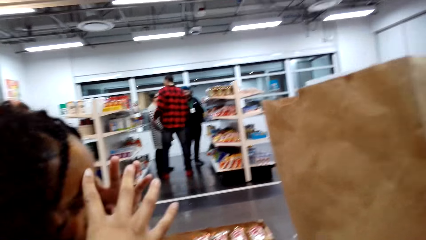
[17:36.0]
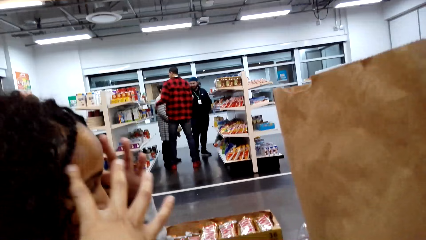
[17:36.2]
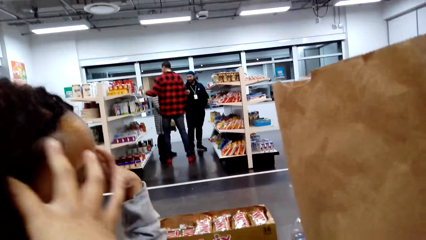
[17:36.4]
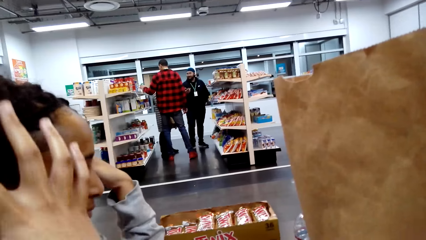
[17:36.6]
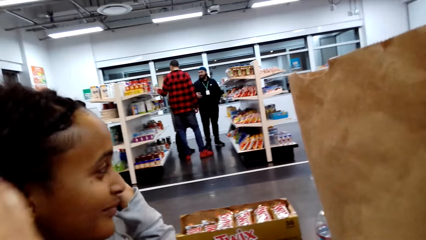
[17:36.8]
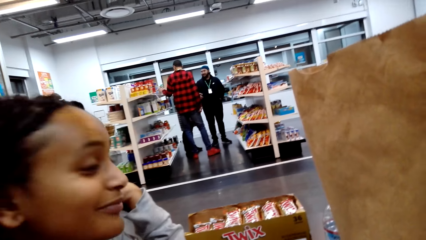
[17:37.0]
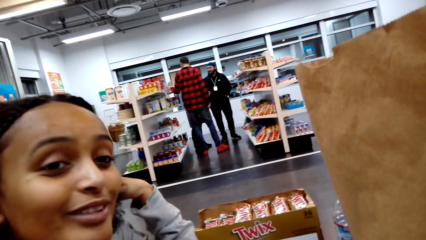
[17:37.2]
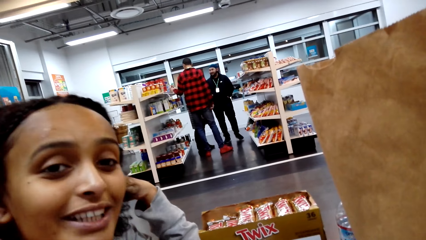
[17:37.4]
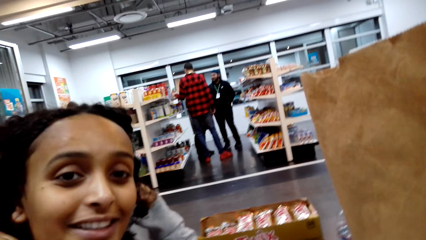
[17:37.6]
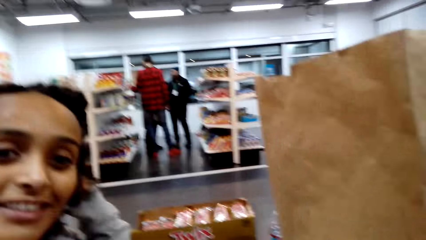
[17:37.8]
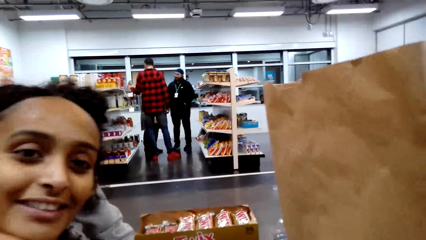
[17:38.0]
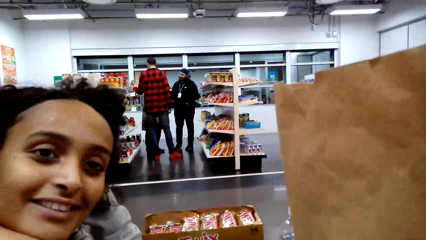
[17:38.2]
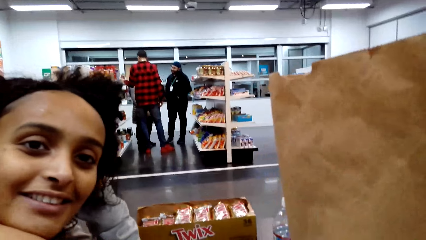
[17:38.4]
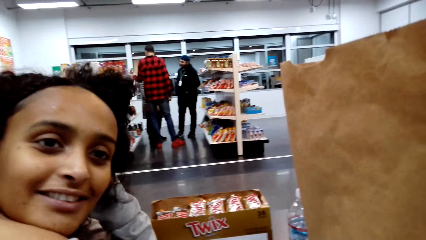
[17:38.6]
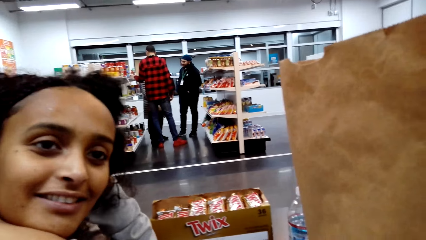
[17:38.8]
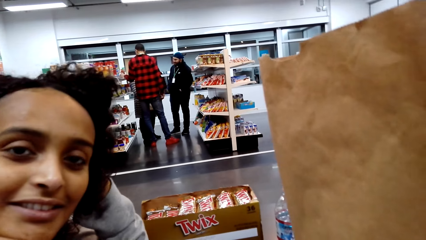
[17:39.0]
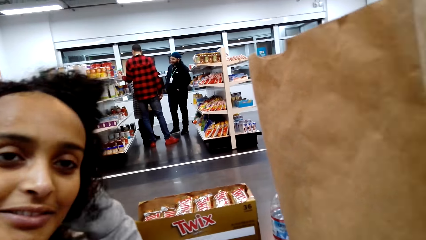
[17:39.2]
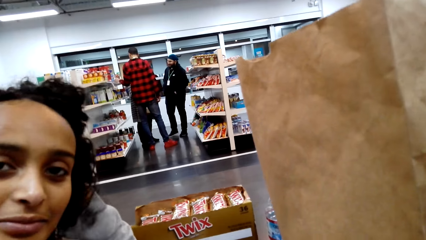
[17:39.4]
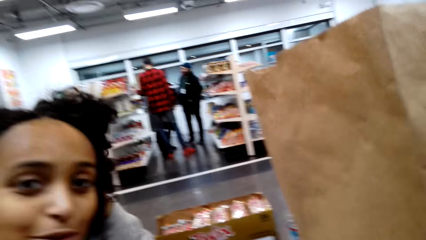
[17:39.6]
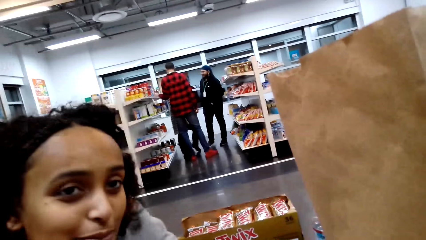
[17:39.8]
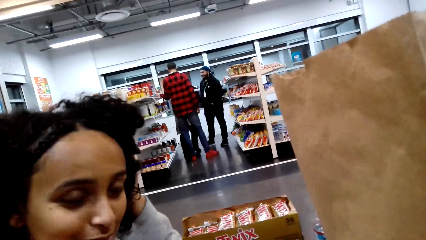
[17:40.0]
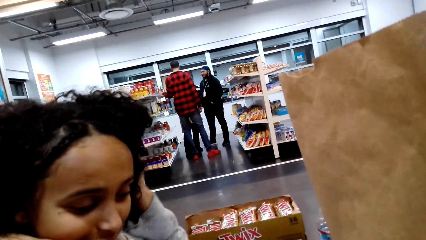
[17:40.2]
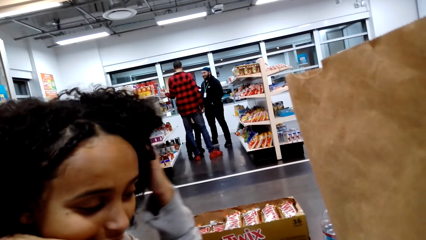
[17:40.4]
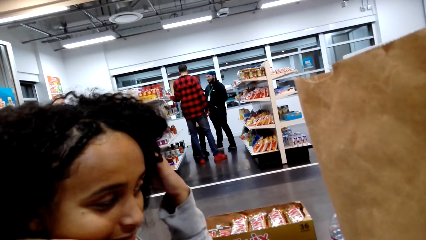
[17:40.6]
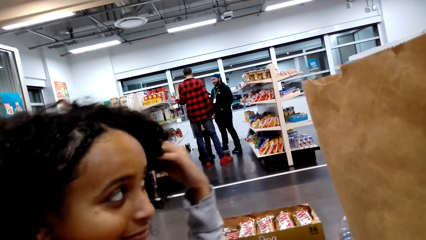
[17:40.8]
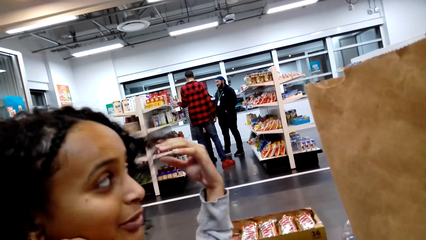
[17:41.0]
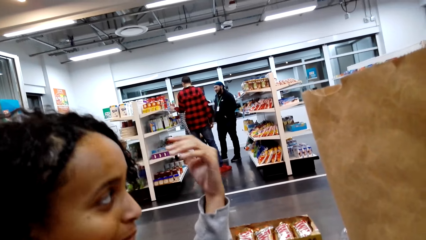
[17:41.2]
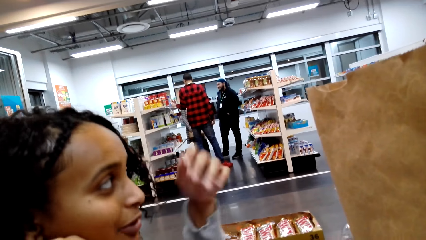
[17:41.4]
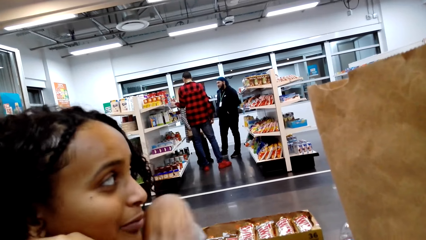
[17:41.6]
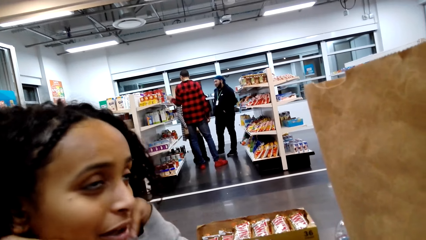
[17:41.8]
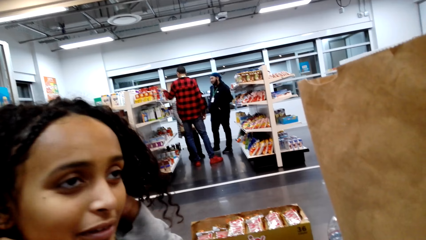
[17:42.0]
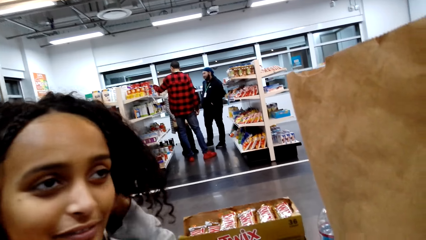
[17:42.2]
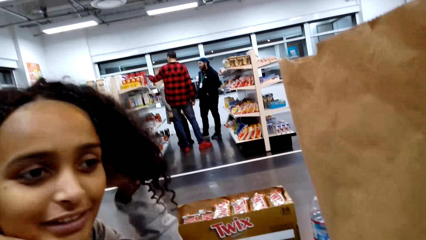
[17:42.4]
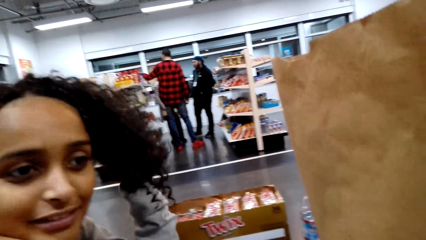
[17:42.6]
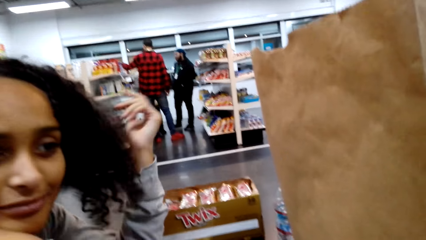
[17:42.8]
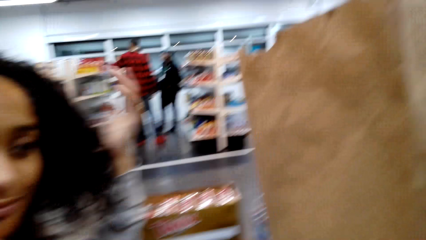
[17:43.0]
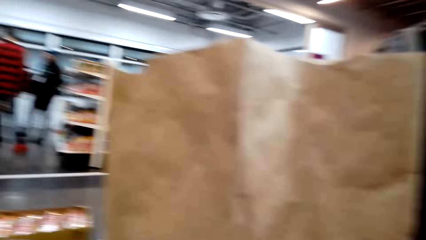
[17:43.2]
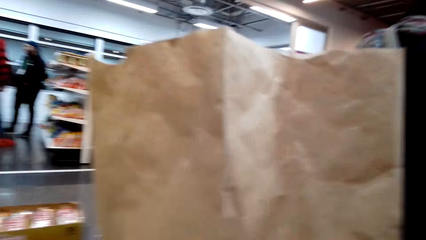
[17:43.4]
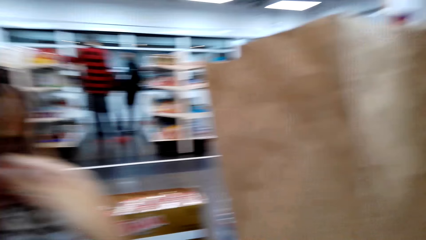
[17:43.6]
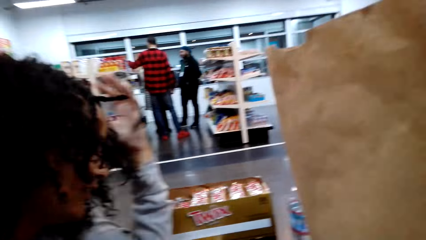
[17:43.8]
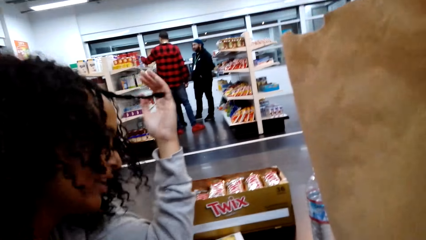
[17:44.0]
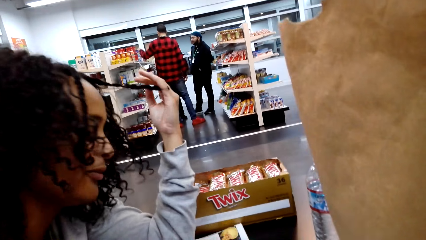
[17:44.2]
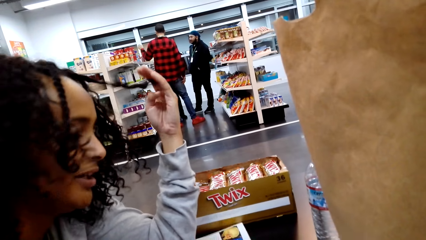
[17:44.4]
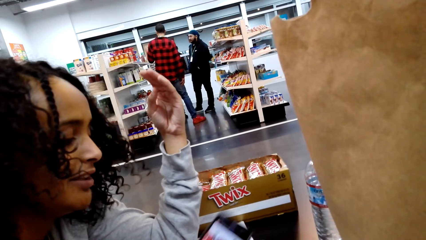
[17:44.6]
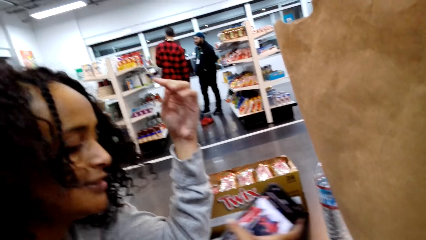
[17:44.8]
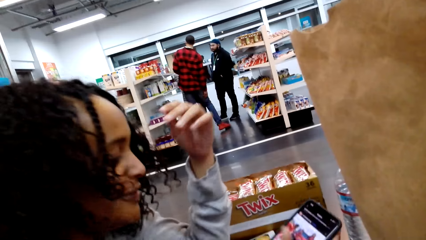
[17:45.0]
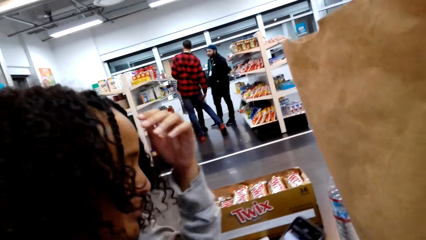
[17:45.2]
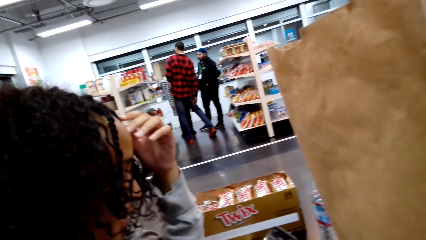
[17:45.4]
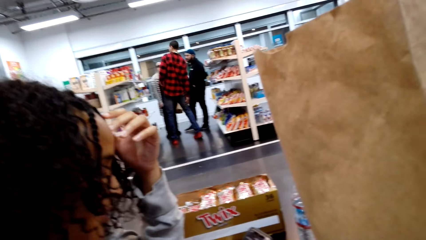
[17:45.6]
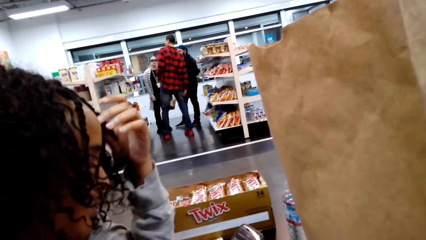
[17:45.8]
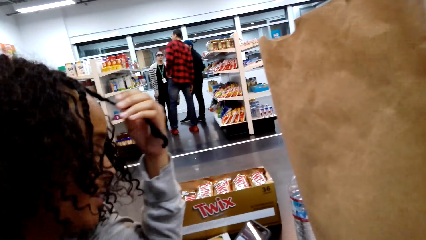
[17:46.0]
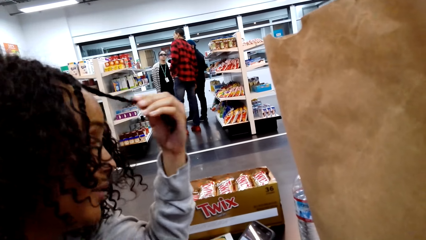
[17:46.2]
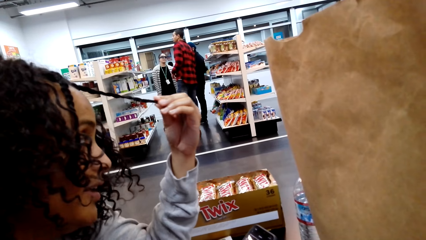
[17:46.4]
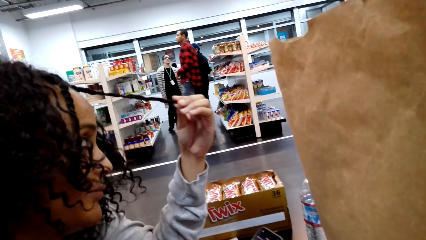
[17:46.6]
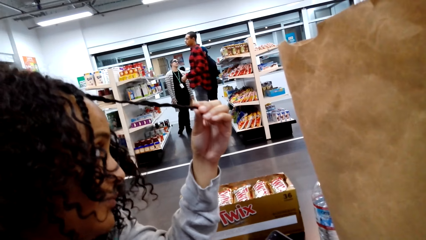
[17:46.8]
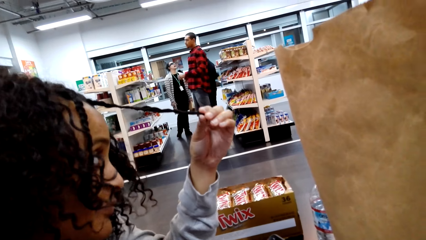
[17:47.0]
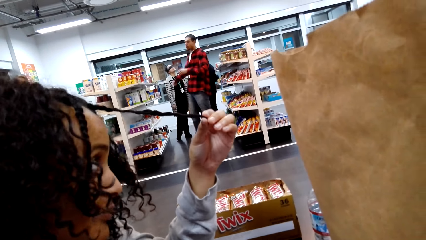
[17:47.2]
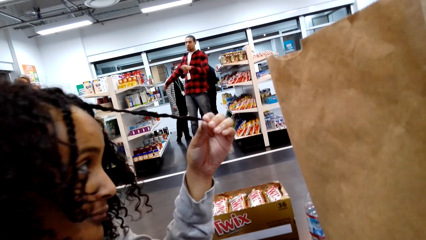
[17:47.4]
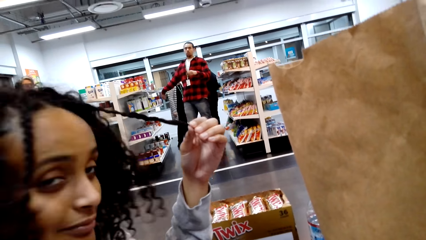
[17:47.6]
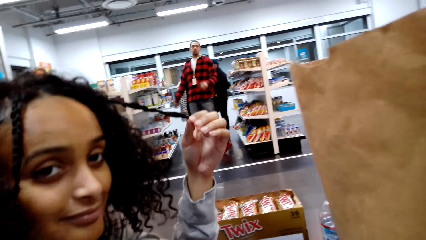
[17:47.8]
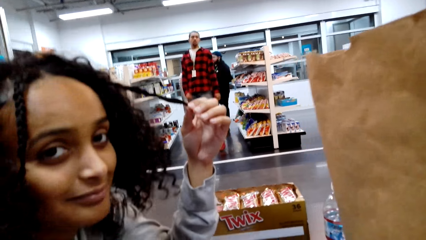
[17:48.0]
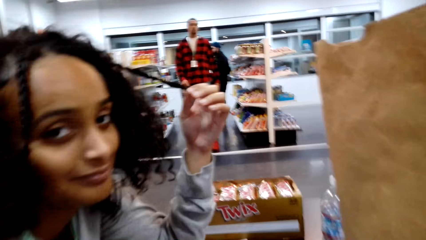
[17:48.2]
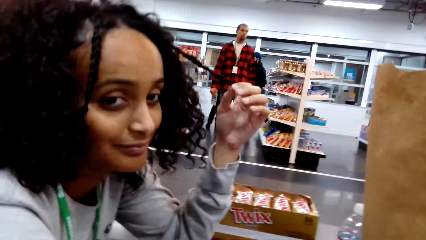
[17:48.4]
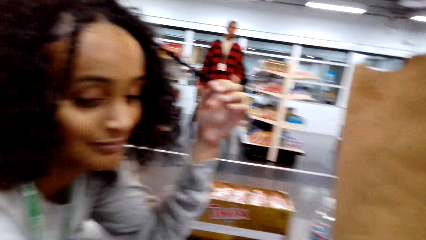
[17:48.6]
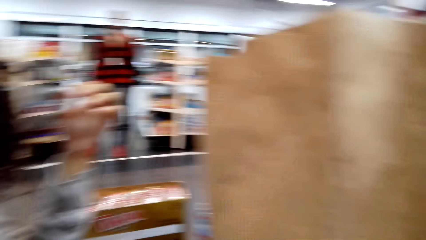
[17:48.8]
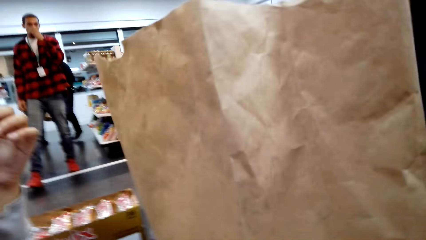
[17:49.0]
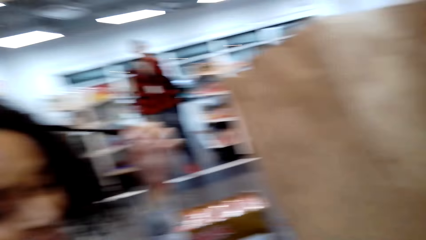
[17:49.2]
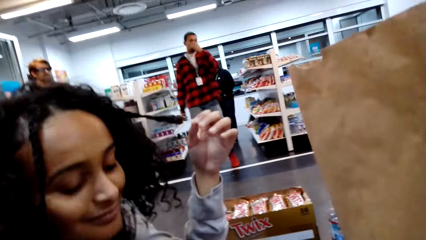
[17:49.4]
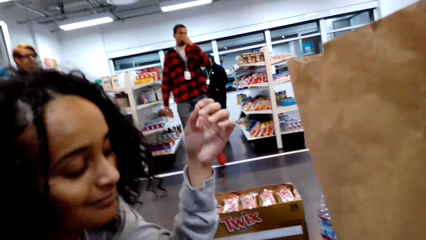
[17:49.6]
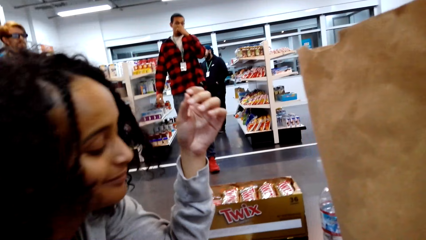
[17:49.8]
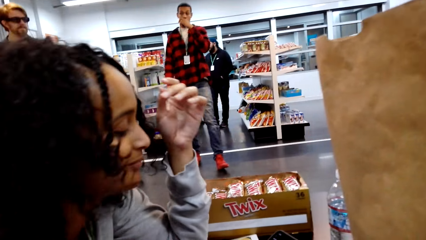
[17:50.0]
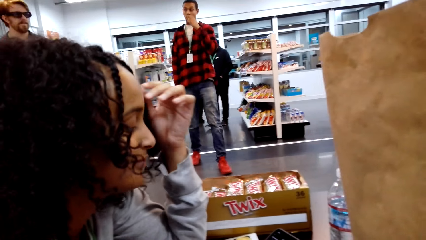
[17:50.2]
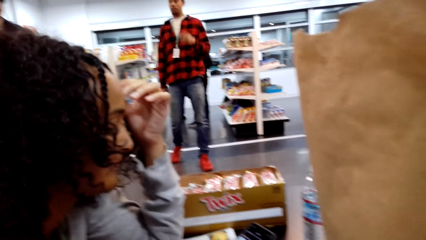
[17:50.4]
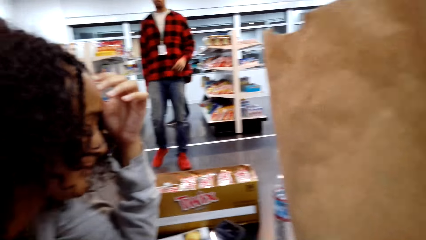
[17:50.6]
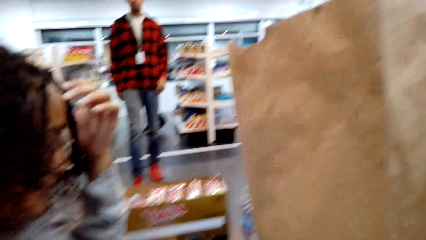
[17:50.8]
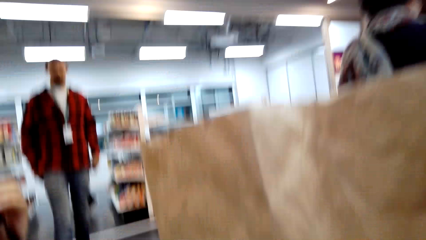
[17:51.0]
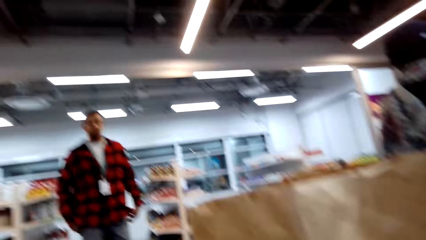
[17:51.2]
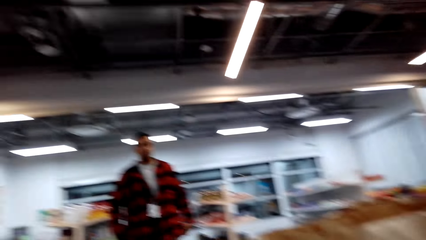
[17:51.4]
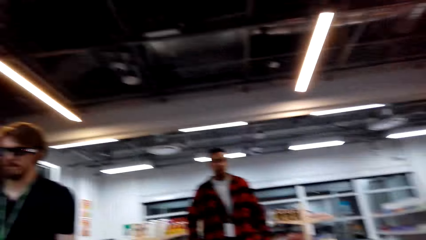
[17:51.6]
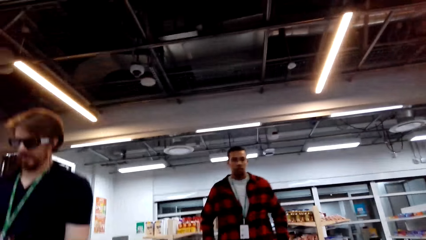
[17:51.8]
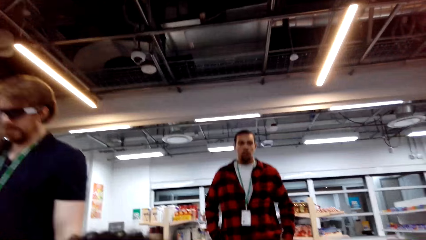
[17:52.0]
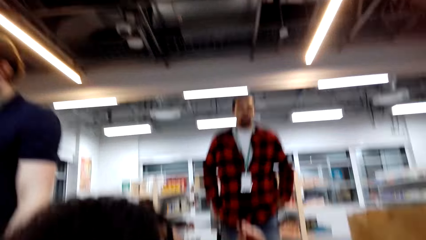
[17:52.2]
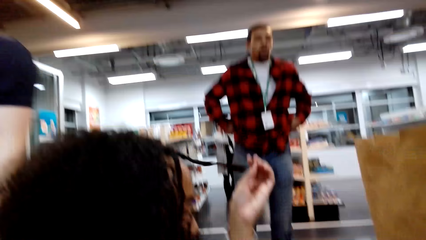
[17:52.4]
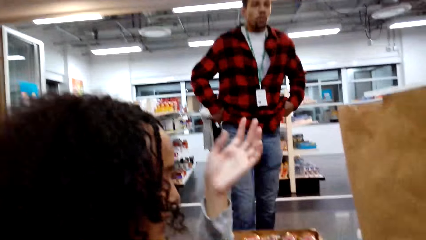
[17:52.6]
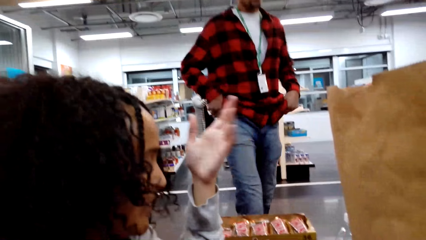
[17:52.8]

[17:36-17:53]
The woman touches her hair. The lady browses on a phone. A man walks.
